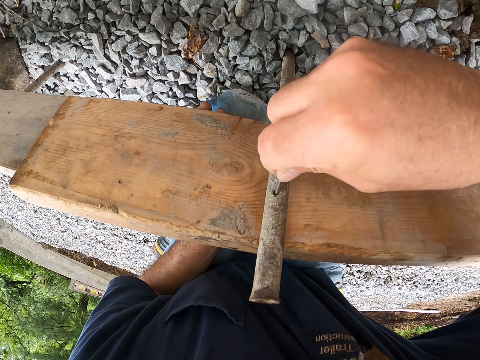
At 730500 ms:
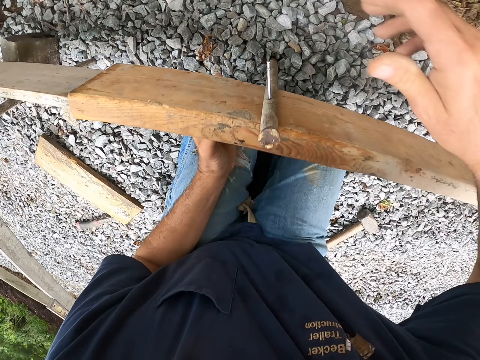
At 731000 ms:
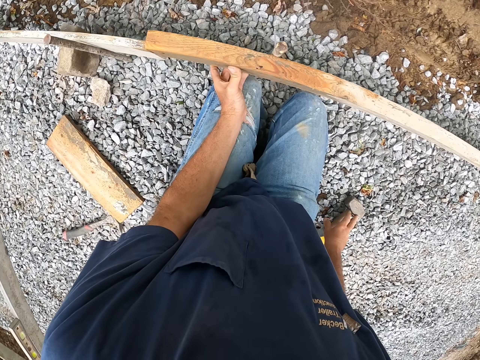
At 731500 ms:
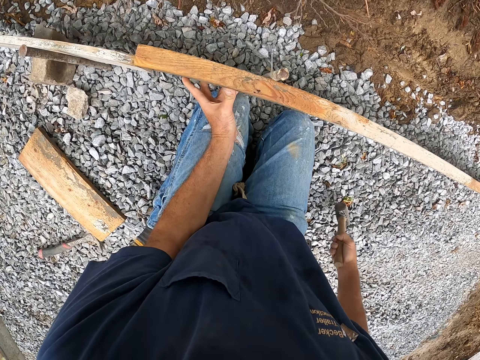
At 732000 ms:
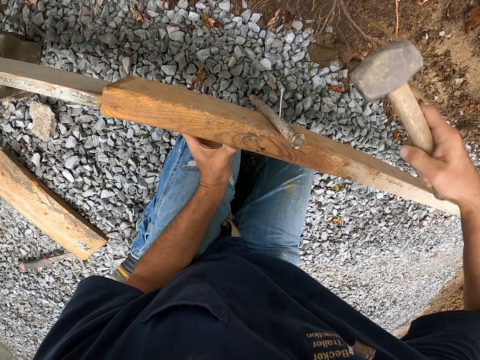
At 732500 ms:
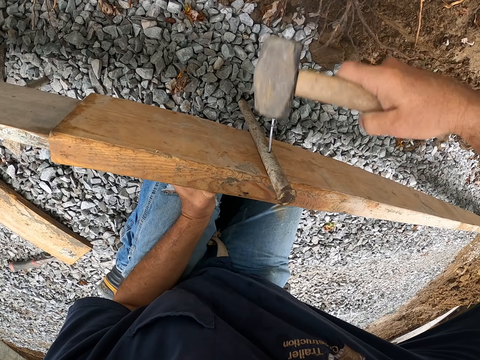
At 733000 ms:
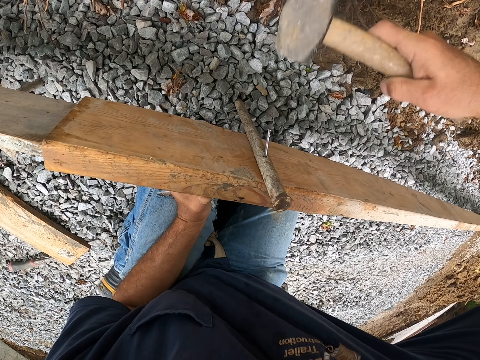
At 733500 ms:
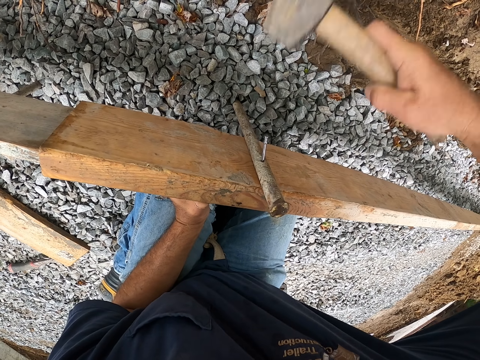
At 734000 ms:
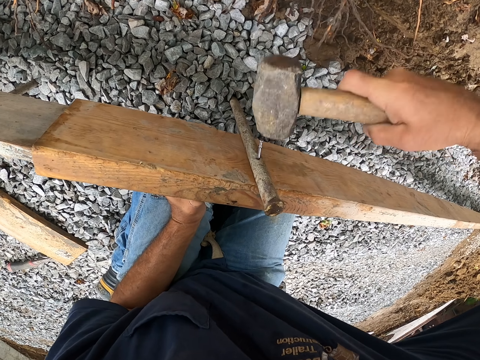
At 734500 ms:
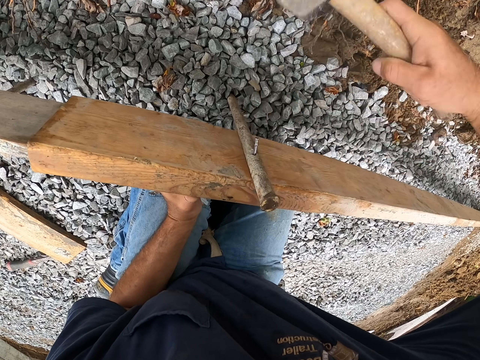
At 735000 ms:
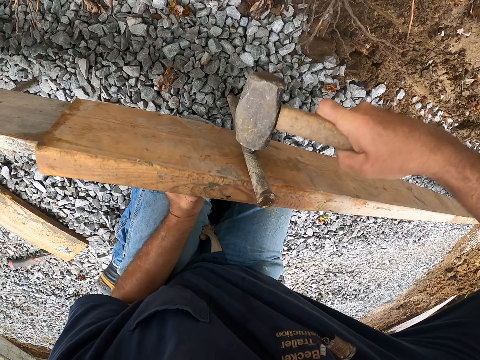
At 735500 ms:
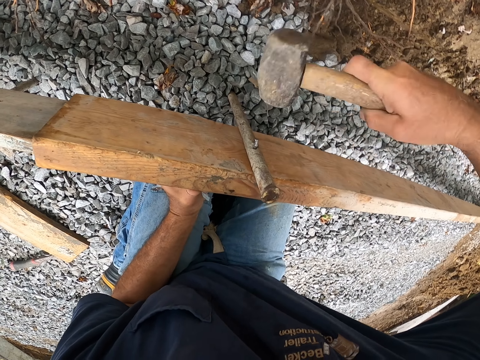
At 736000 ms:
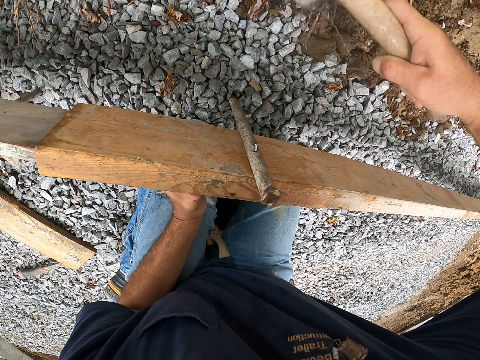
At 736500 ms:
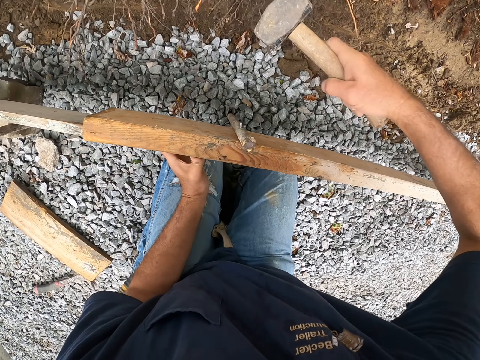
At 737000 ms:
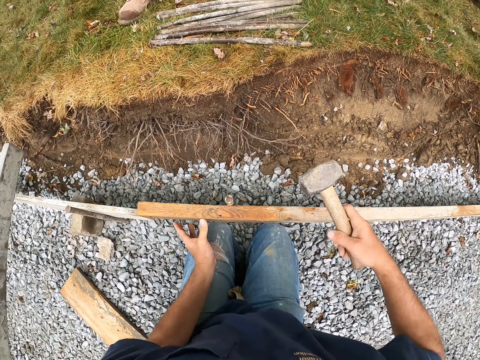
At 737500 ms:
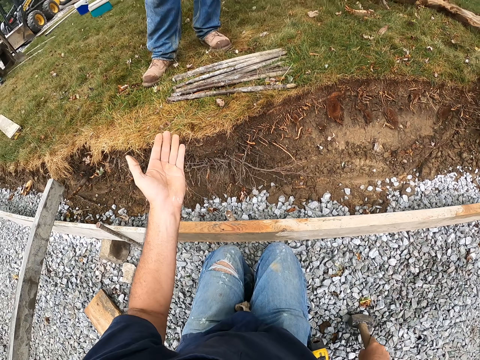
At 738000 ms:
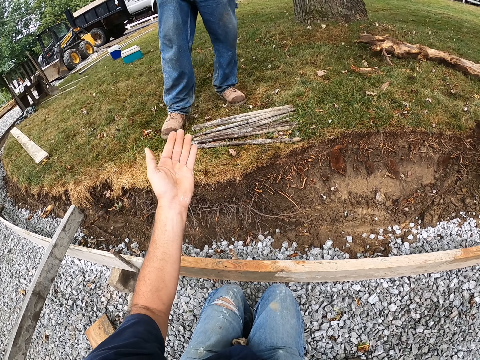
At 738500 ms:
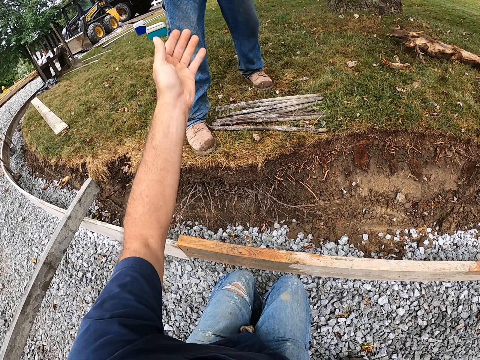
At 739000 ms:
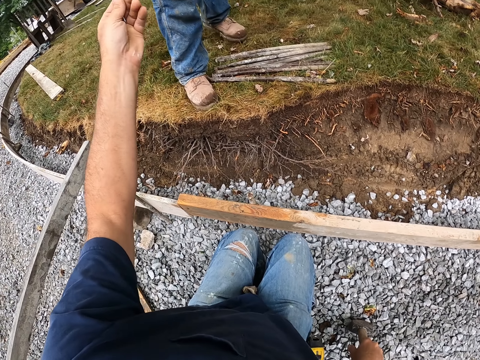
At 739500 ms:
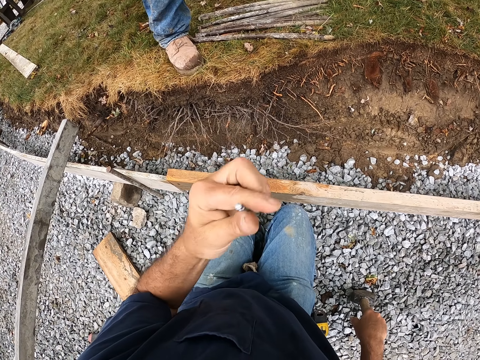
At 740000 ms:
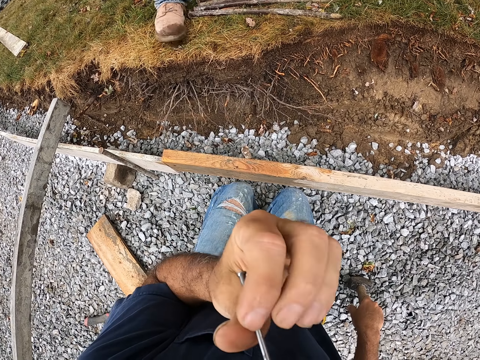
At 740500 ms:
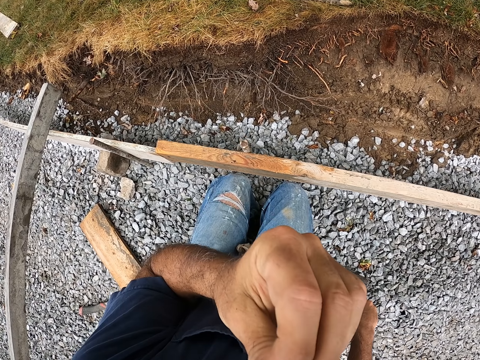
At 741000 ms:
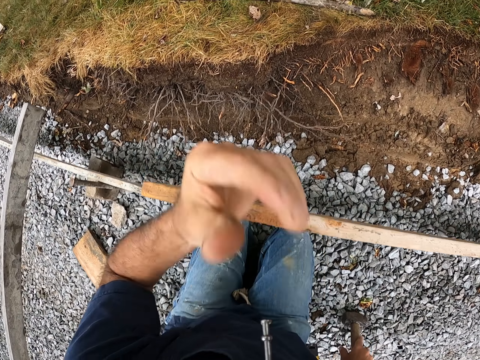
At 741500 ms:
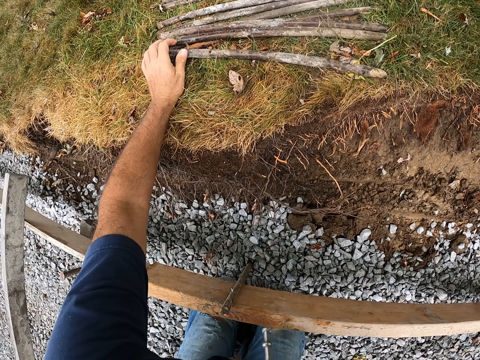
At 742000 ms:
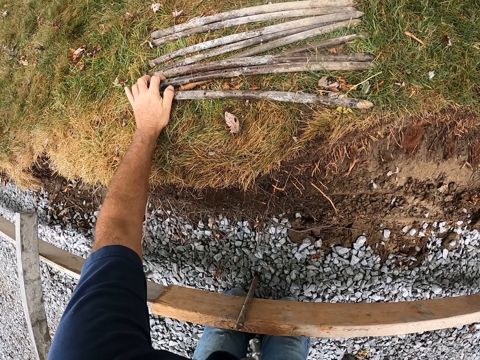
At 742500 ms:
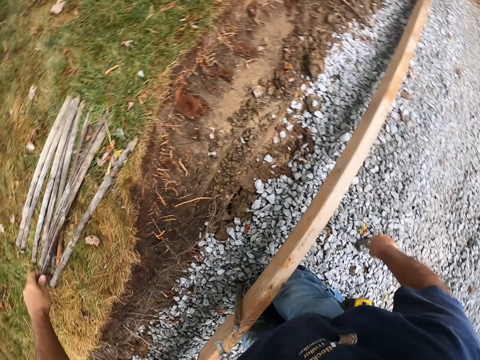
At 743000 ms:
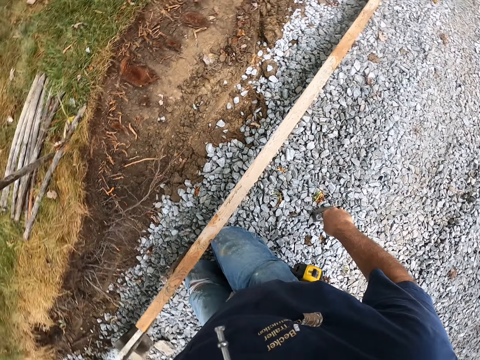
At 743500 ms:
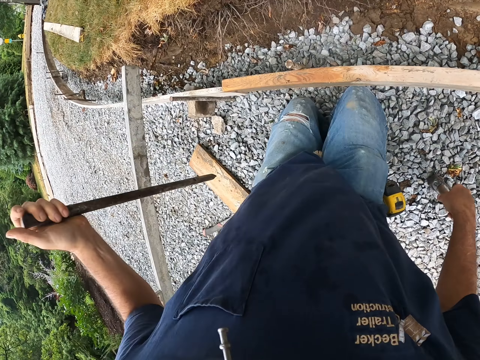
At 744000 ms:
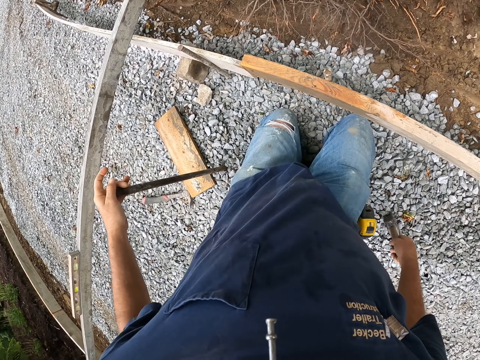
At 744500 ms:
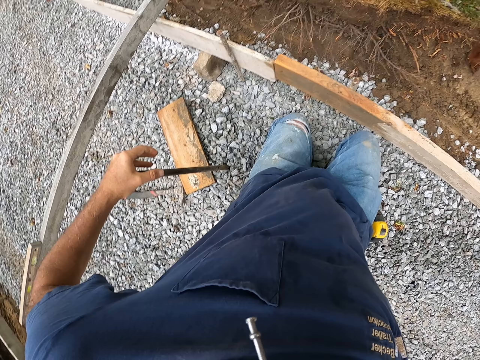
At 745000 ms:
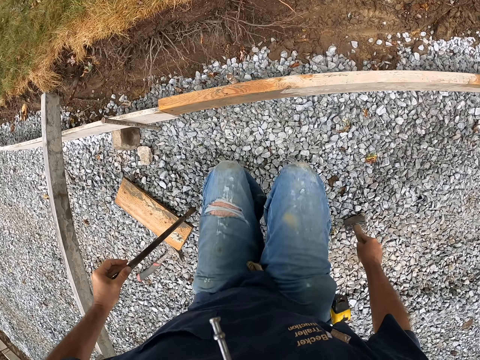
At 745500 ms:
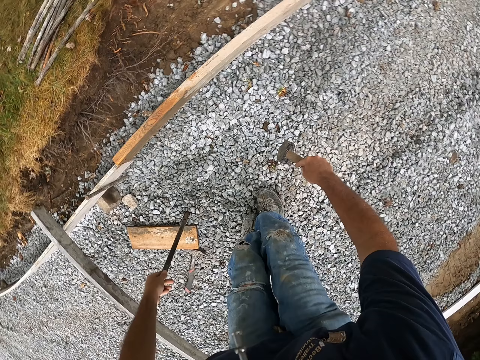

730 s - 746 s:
The camera wearer puts the nail in the hole. He joins the nail in the metal stick. He picks up a hammer. He drives the nail in the wood frame with the hammer. He takes a nail from a man. He holds the nail with his mouth. He picks up a metal stick.

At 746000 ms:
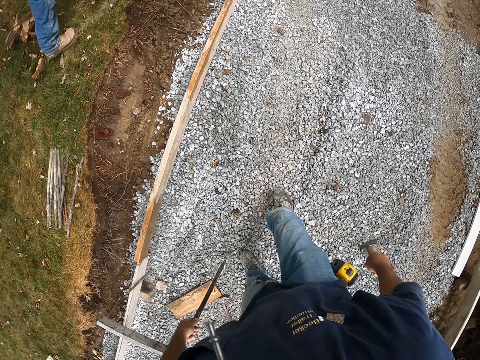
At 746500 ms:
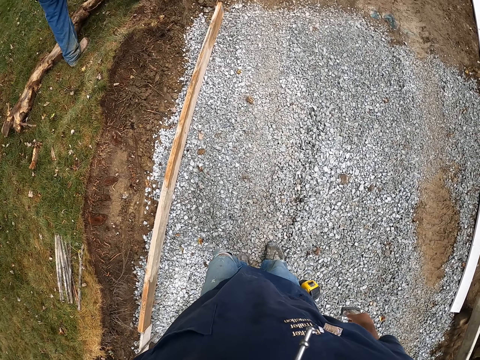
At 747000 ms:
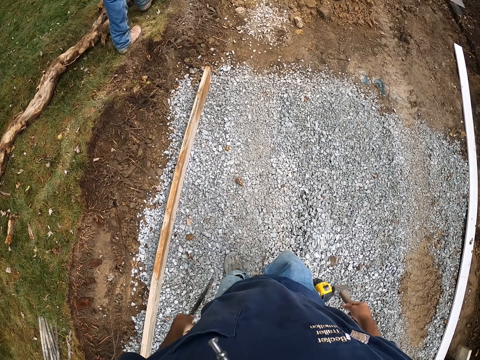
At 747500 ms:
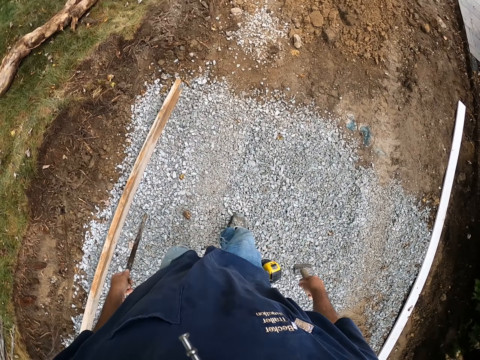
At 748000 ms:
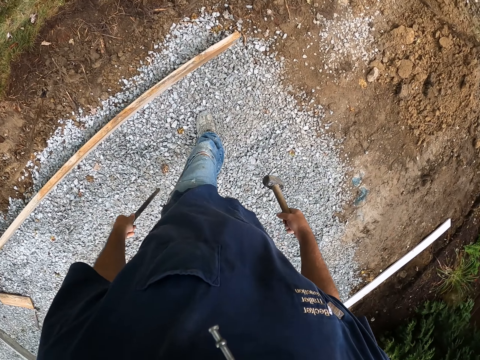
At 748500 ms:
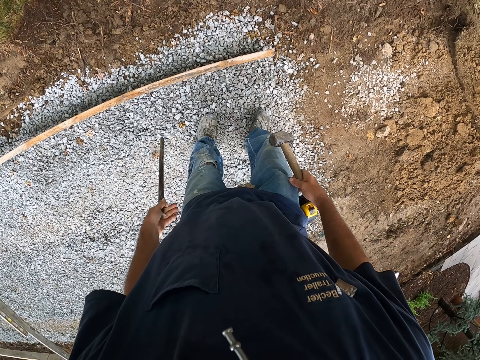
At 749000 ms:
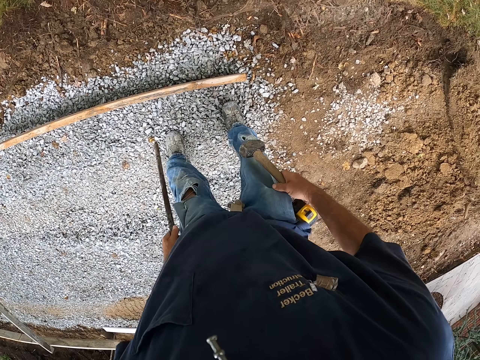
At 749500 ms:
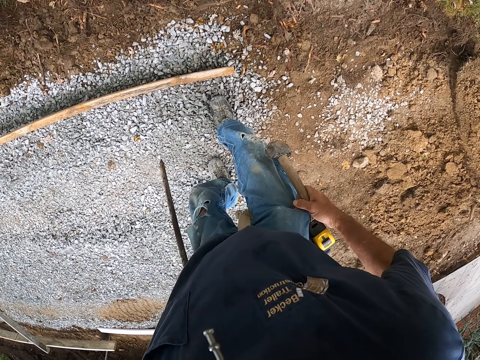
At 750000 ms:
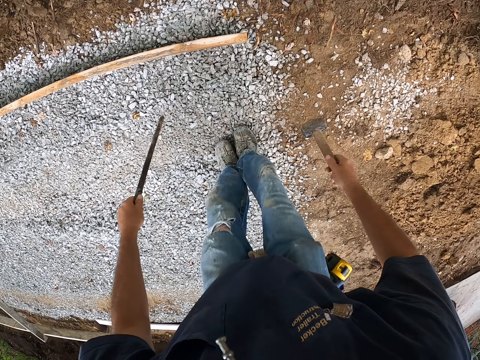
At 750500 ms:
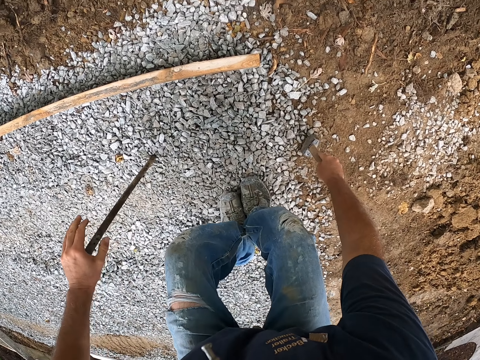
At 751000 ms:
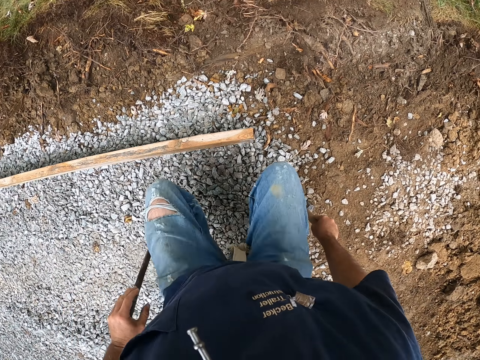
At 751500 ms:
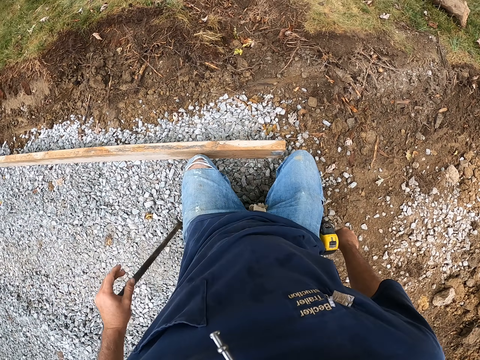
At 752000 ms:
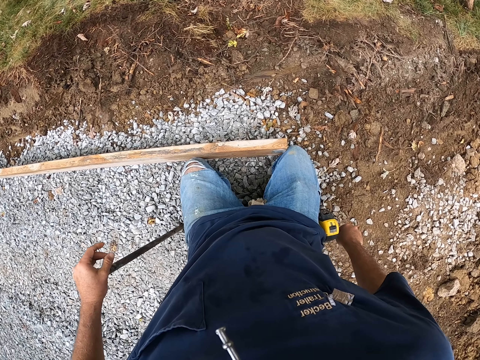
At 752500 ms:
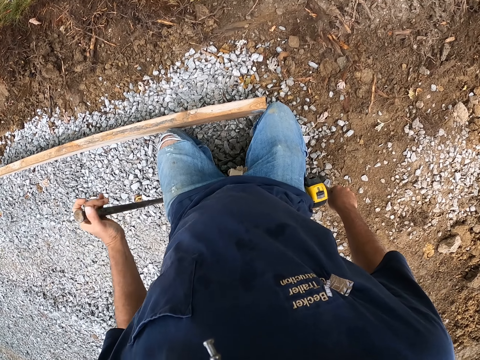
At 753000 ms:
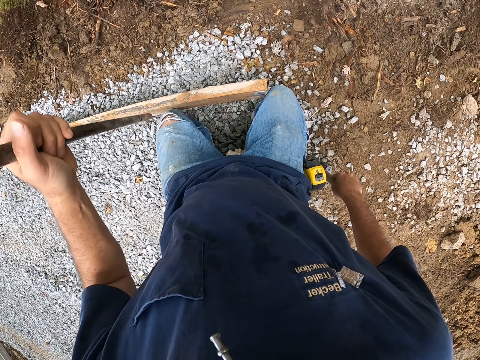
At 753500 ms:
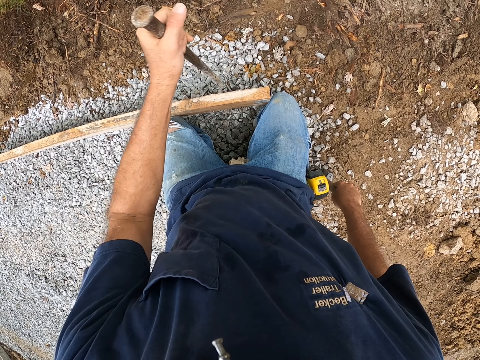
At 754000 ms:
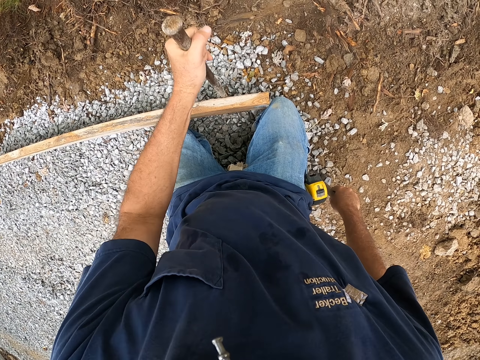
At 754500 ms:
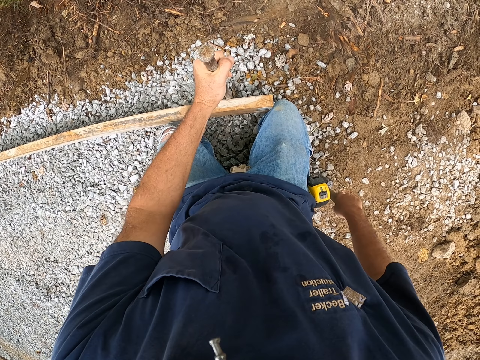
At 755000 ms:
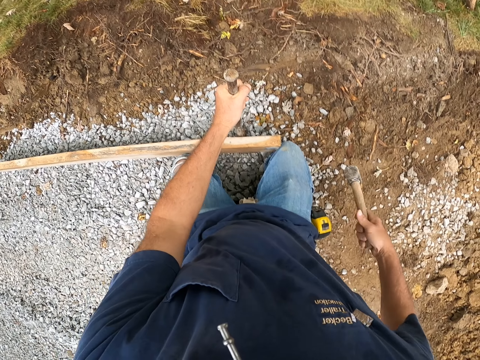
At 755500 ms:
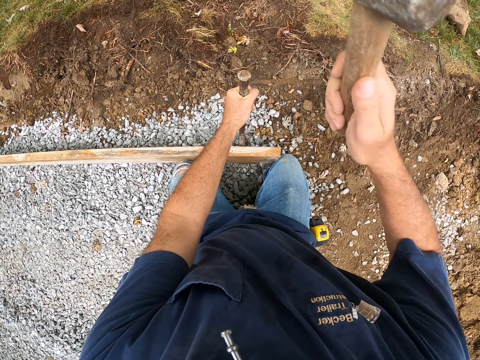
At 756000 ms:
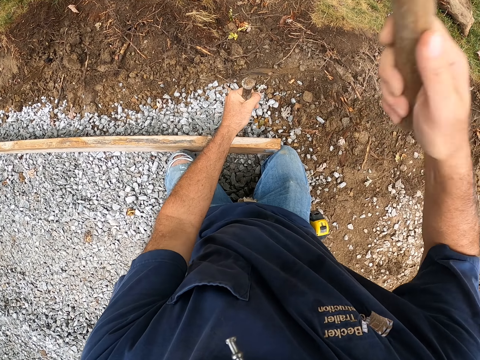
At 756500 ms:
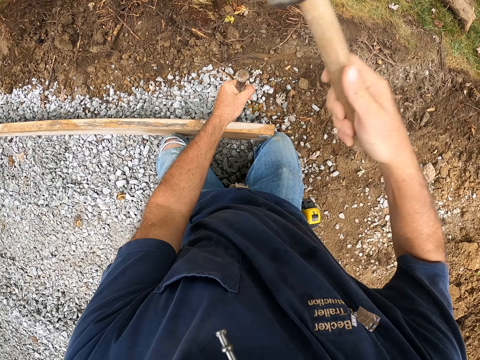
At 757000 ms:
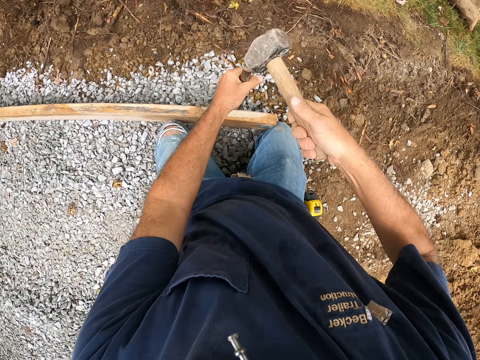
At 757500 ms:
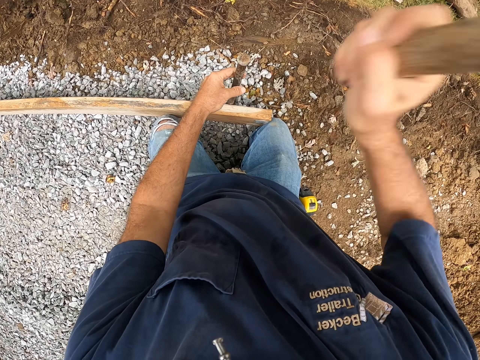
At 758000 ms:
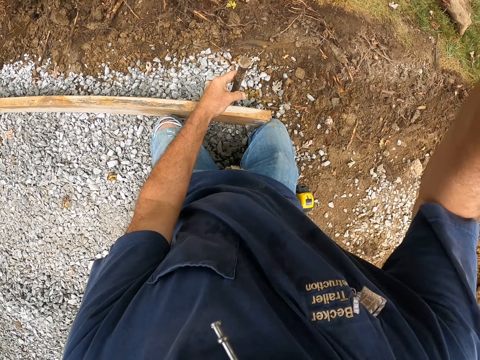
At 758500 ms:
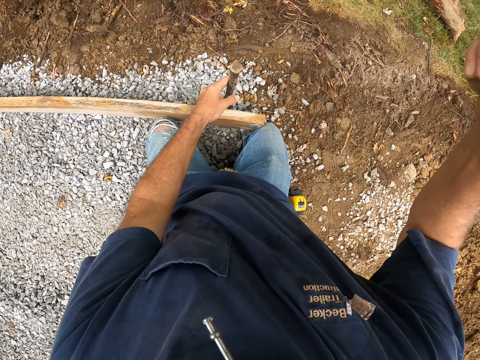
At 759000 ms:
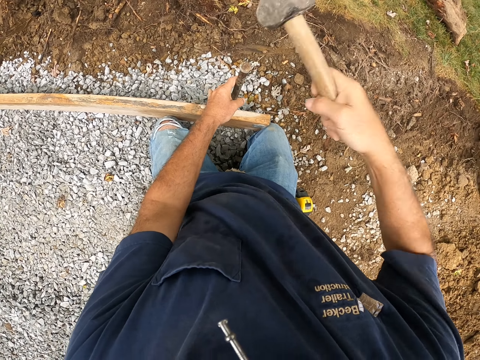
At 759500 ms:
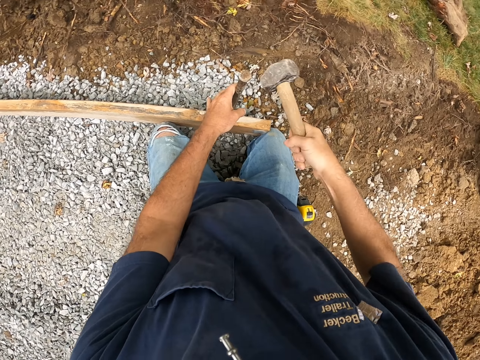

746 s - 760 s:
The camera wearer walks on the murram. They kneel on the murram and hold a metal stick on the wood frame. They drive the metal stick in the ground.
